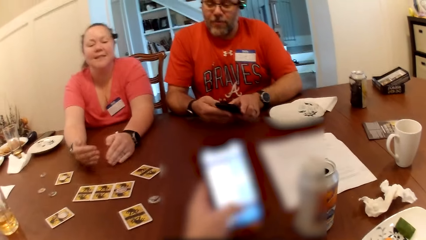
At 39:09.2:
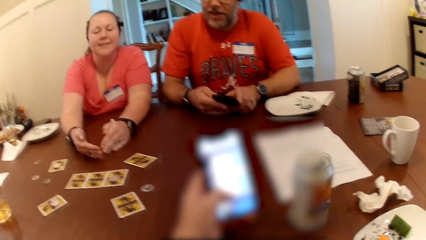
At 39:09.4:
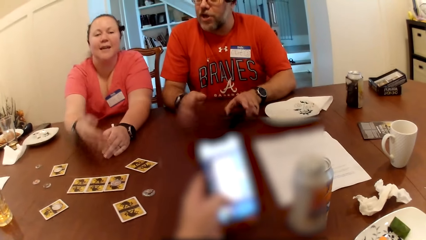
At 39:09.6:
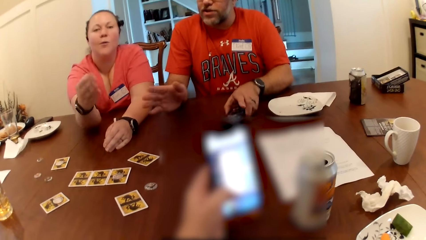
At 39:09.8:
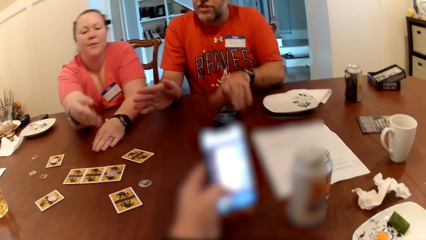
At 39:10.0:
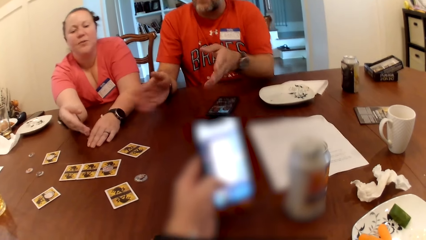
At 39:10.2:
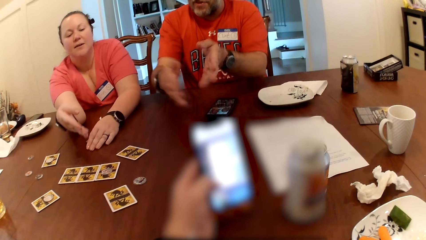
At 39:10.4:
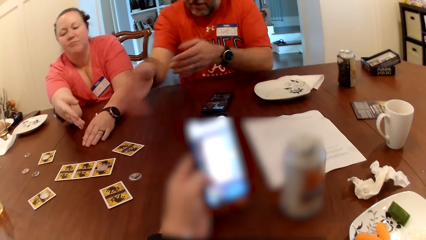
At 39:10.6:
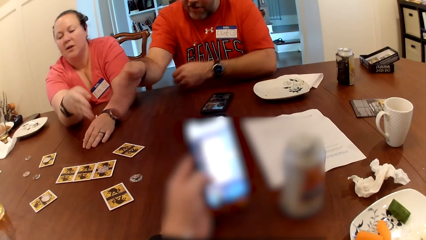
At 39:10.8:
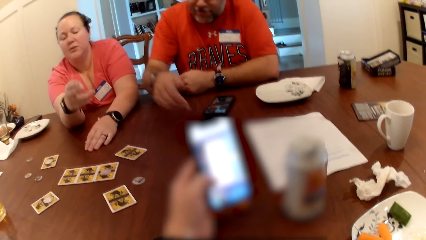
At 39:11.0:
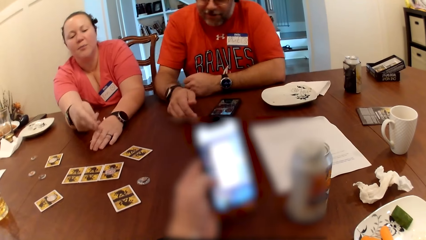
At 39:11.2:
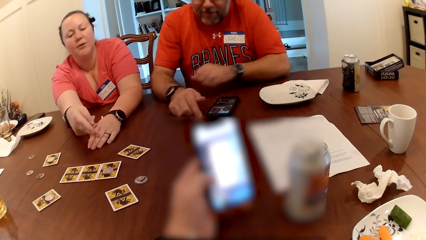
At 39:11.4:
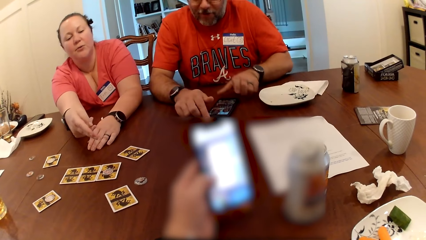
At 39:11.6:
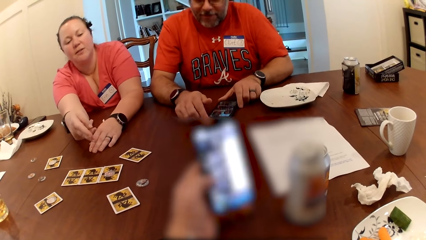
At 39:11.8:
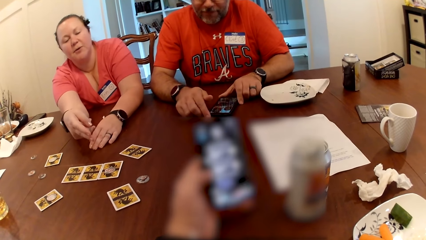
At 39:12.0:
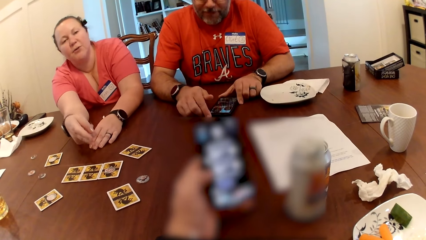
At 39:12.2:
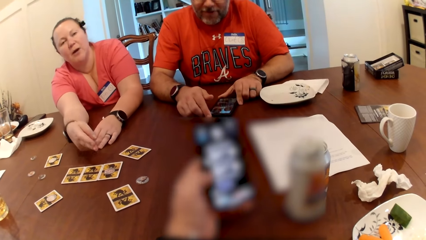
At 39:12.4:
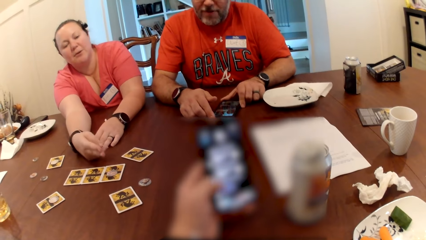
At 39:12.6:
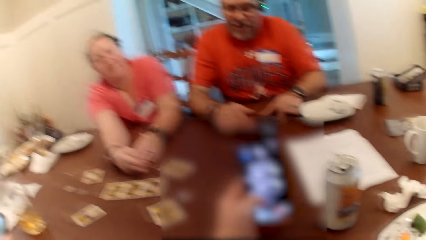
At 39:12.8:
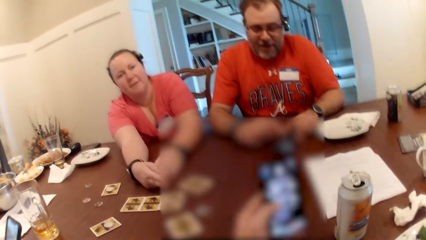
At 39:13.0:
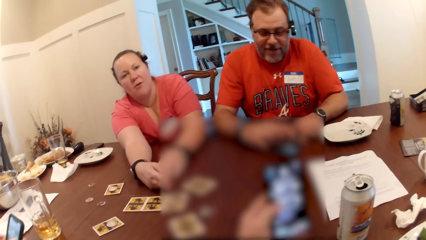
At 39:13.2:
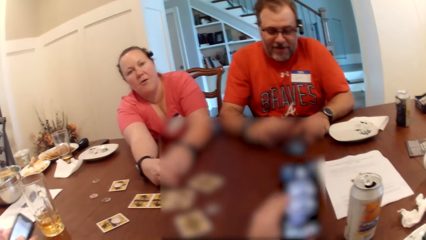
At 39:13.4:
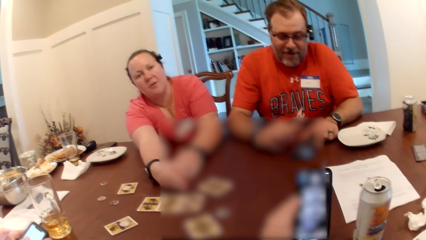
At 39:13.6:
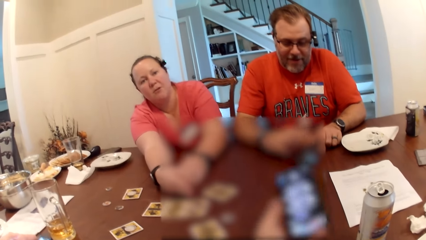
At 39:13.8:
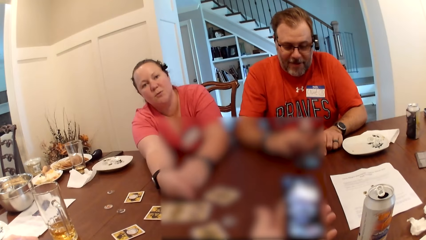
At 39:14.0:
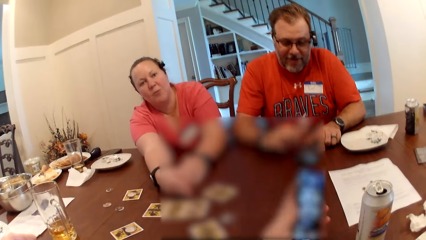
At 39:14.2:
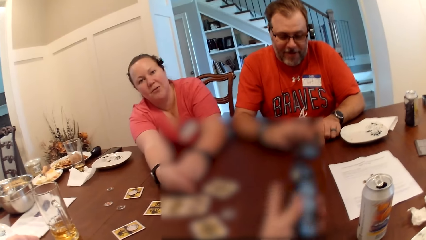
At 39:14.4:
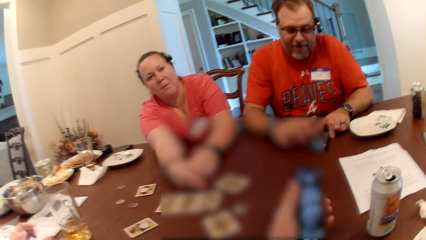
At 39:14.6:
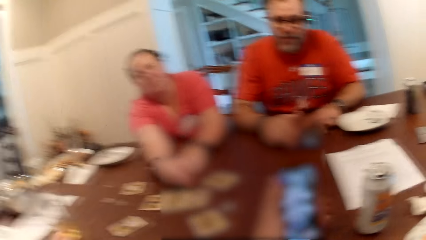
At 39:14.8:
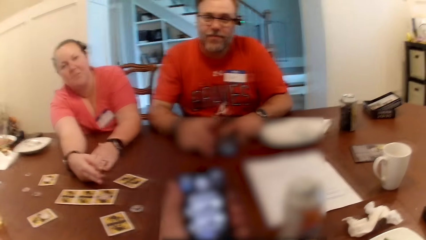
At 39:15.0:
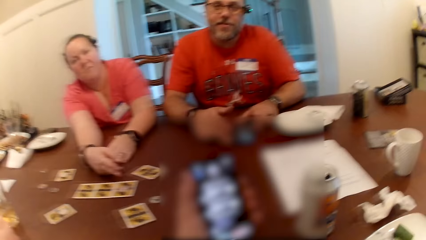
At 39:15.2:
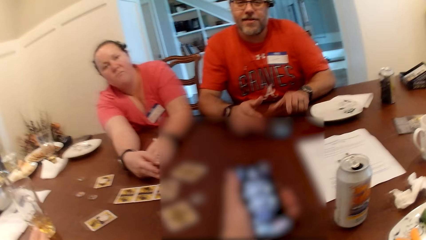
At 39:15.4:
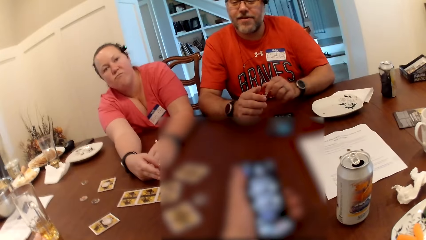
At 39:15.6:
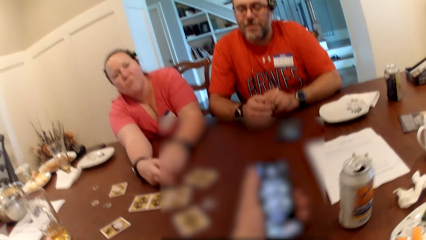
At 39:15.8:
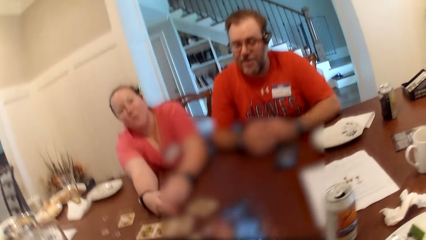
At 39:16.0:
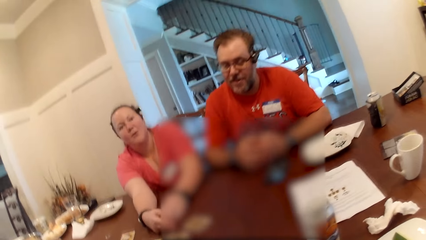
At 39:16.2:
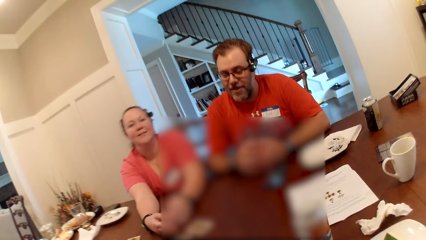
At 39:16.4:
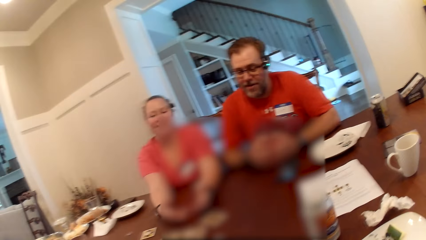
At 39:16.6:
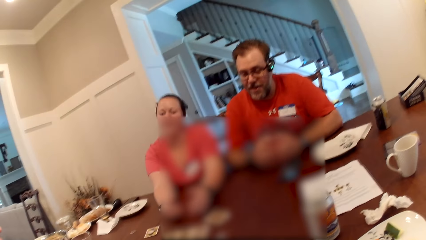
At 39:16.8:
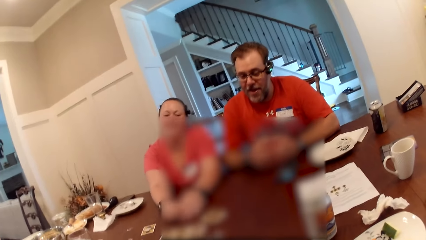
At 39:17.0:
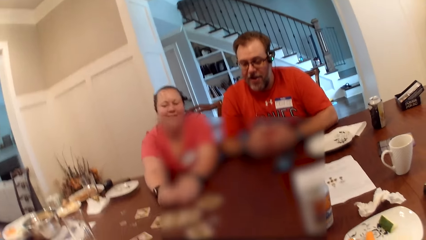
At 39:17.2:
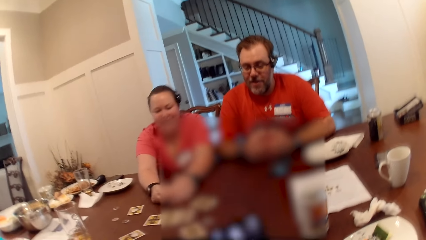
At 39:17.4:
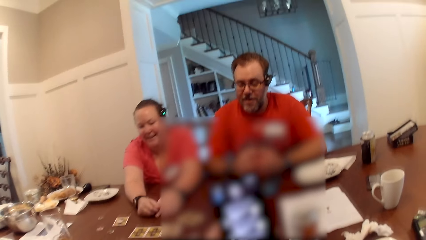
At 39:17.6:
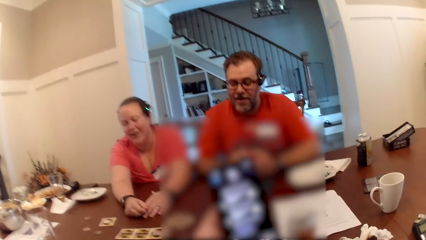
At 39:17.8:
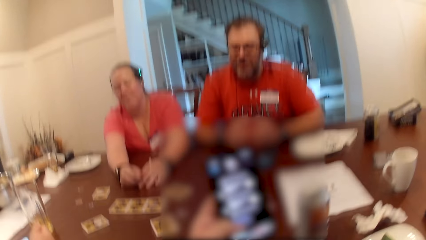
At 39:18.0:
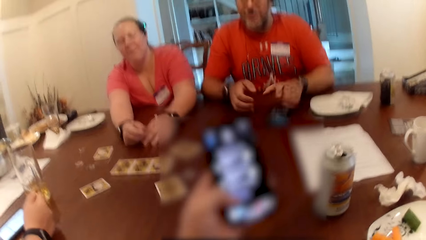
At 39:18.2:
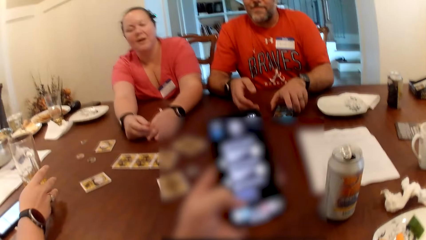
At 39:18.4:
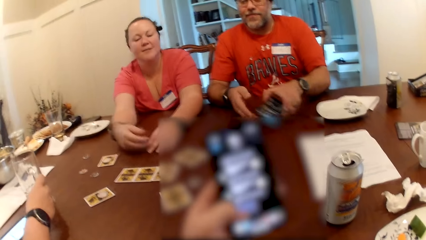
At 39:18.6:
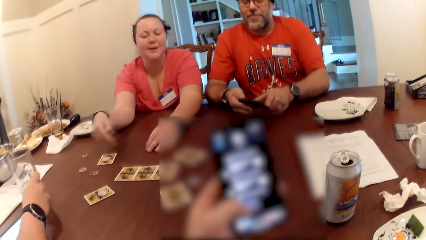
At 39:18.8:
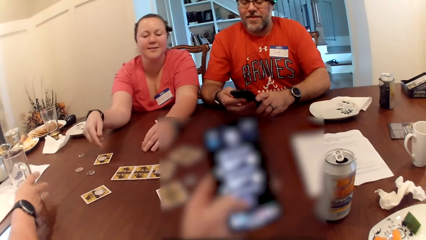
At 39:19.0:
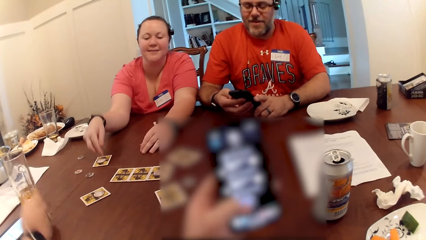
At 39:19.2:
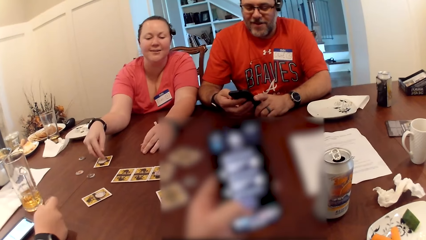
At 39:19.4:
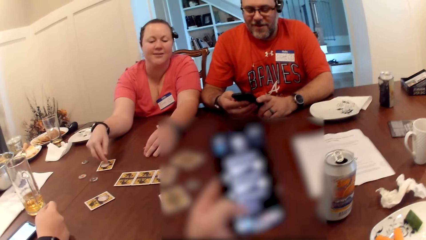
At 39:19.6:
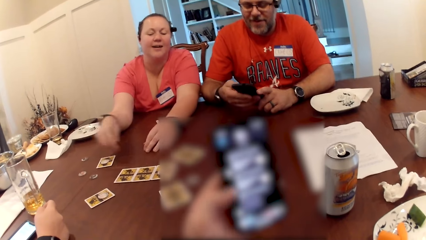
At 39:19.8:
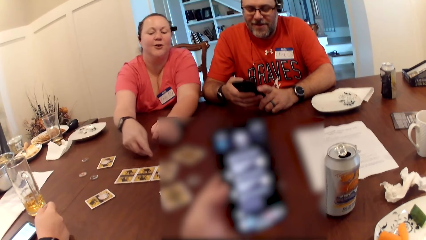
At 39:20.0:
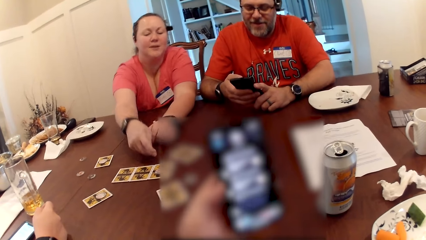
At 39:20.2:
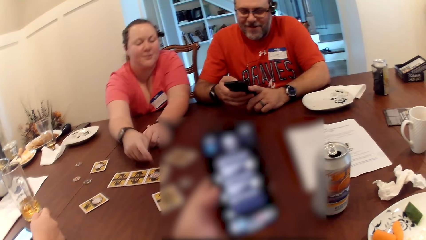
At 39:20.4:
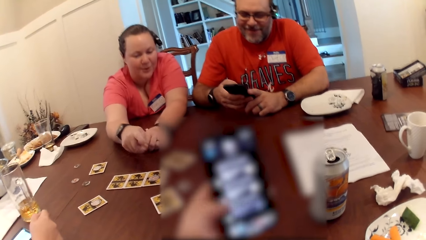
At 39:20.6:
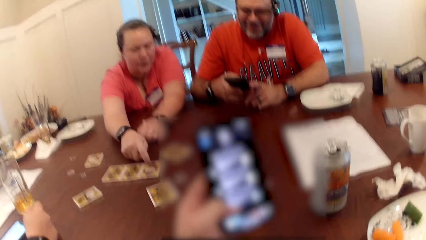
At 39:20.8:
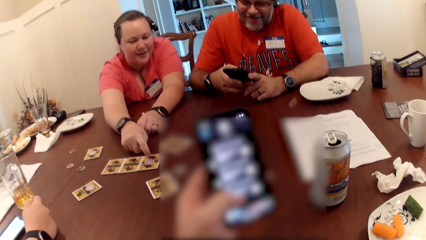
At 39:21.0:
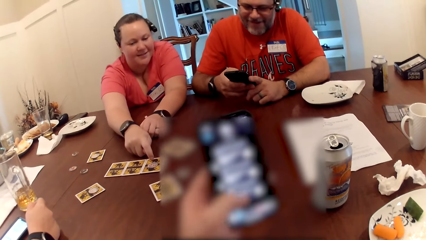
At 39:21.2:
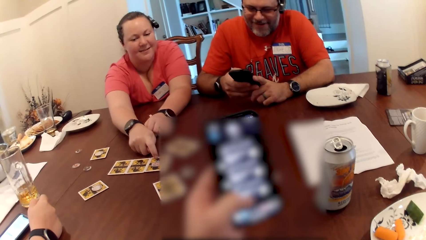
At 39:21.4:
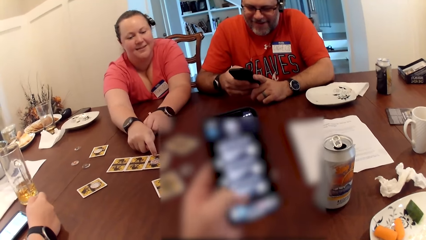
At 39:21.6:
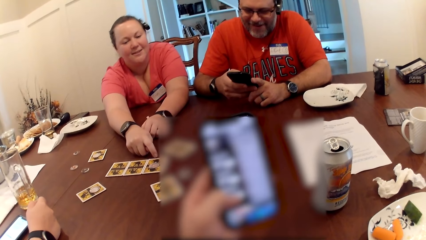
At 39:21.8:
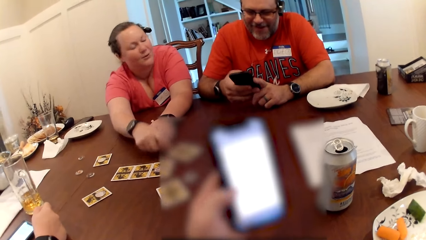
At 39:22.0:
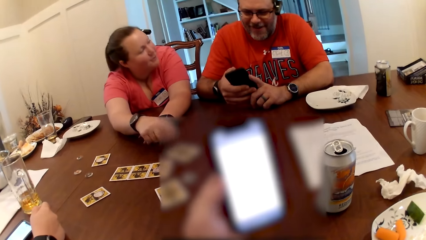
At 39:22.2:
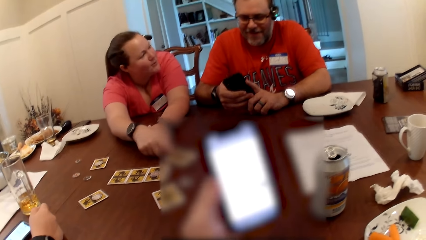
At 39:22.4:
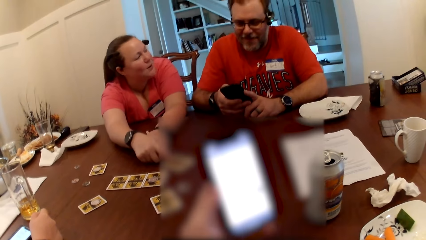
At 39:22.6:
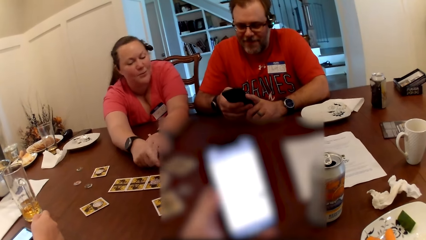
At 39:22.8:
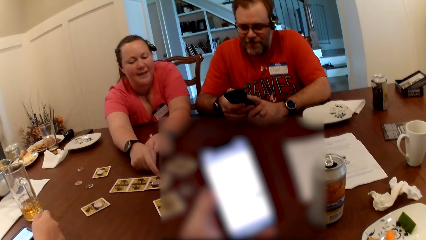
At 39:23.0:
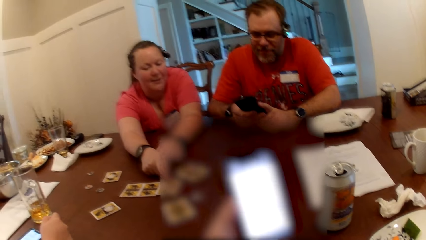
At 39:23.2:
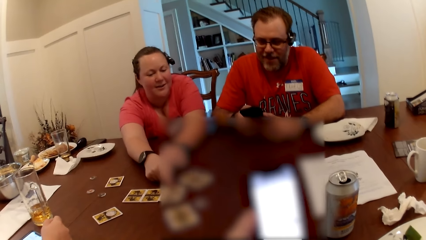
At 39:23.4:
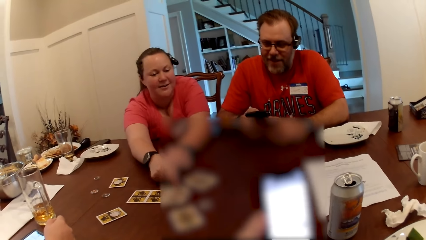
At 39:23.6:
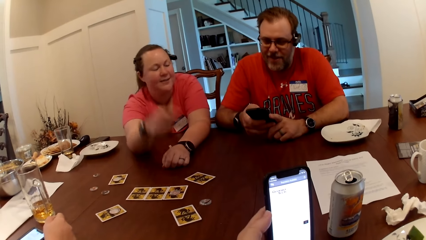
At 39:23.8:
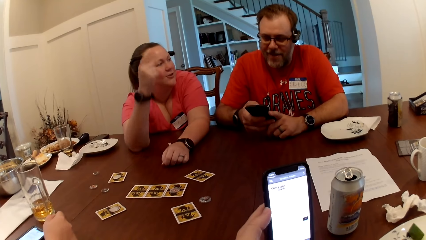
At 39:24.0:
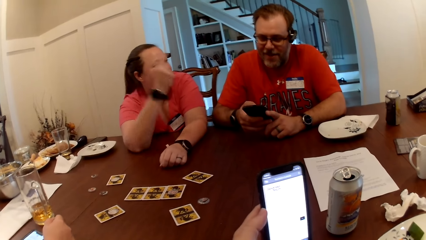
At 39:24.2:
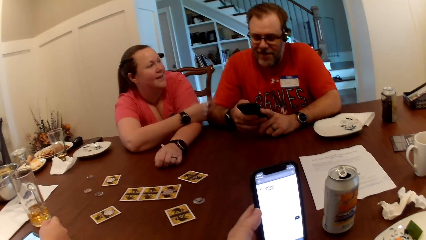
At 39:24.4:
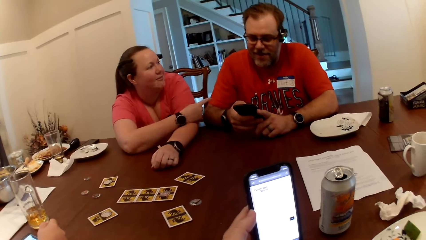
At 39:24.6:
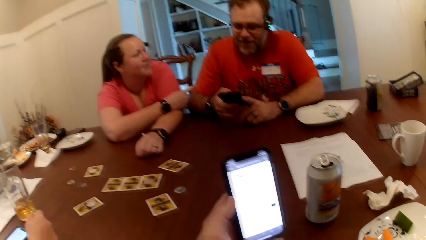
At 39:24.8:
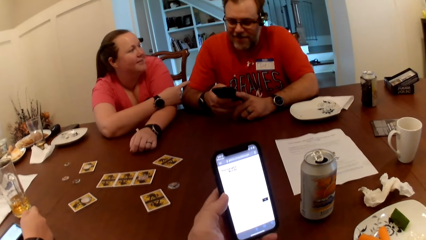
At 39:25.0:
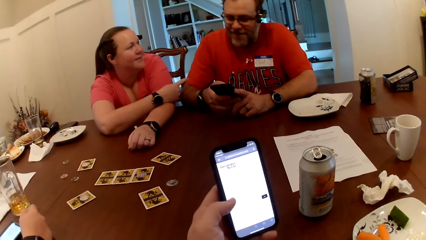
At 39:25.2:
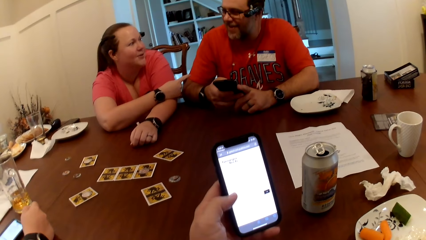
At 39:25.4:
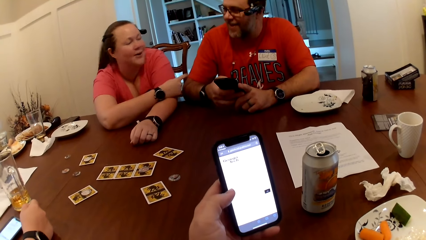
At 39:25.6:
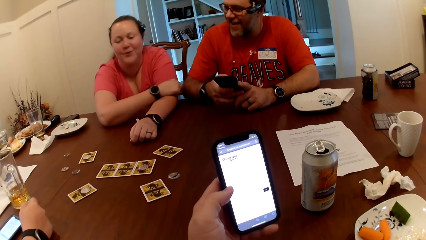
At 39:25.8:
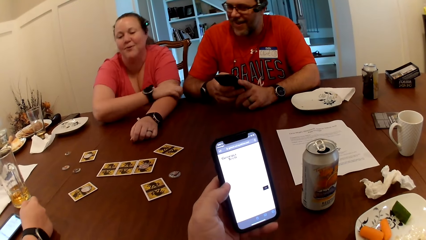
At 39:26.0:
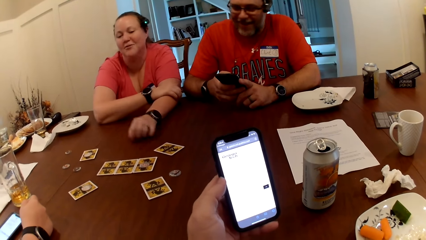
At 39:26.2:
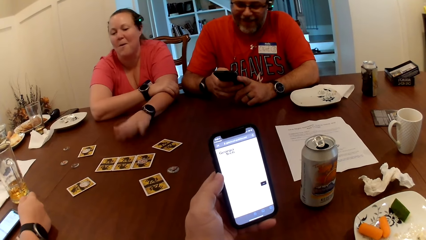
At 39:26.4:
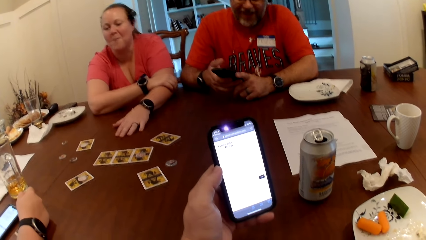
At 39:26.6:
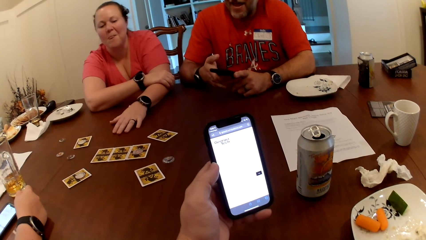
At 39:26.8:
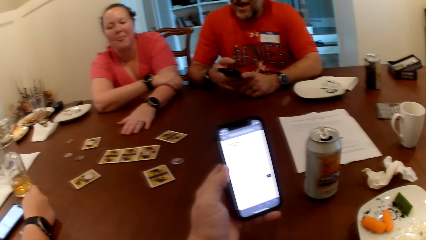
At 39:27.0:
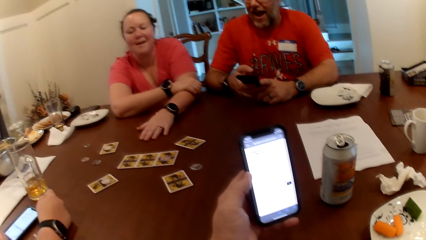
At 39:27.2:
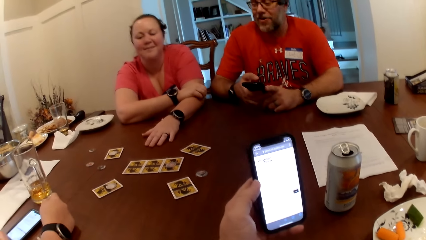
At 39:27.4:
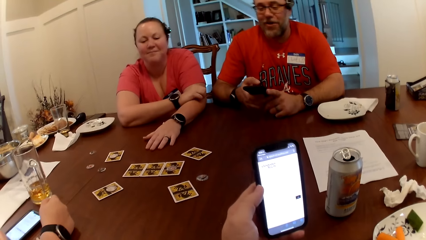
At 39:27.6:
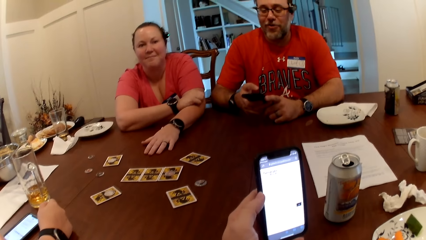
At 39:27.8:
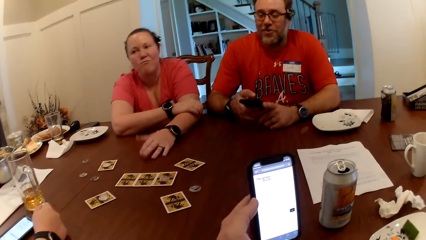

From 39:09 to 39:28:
The camera wearer operates the phone with his left hand. A man drops a phone on the table with his left hand and makes a hand gesture. A woman interacts with the camera wearer. The man holds the phone with his hands and operates the phone with his right hand. Another woman operates a phone with her right hand. The man picks up the phone on the table with his left hand. The other woman moves the glass cup on the table with her right hand and touches her glass. A woman touches the card on the table with her right hand. The man operates the phone with his right hand. The woman touches the card on the table with her right hand. The first woman interacts with the man.
